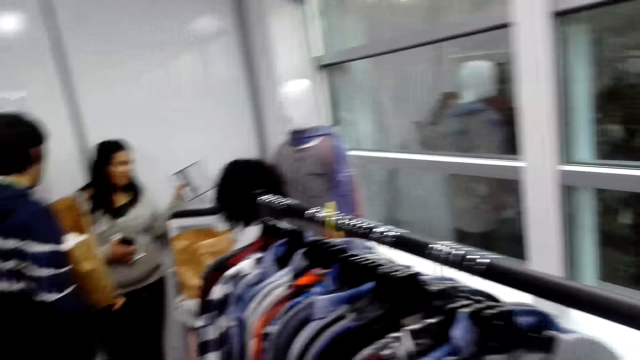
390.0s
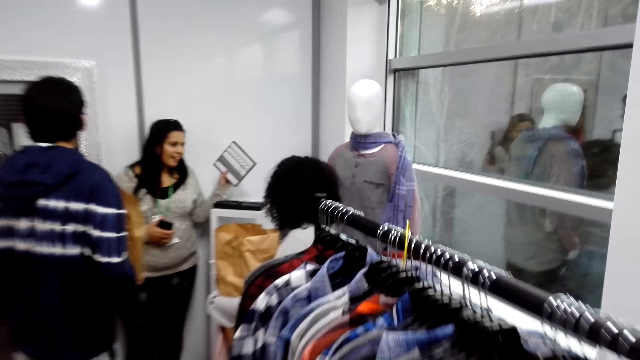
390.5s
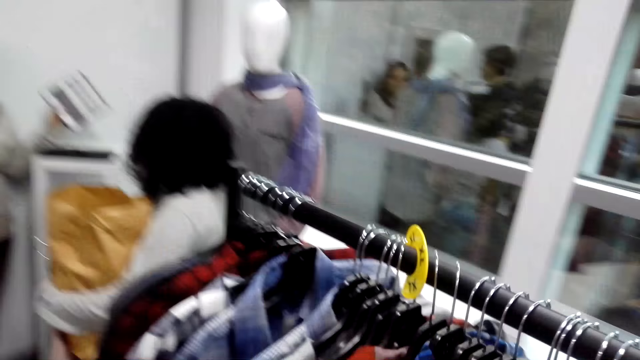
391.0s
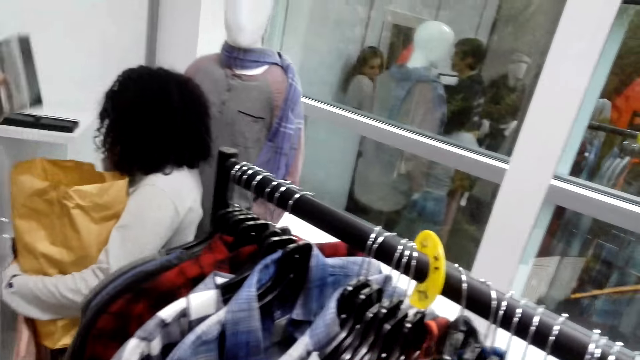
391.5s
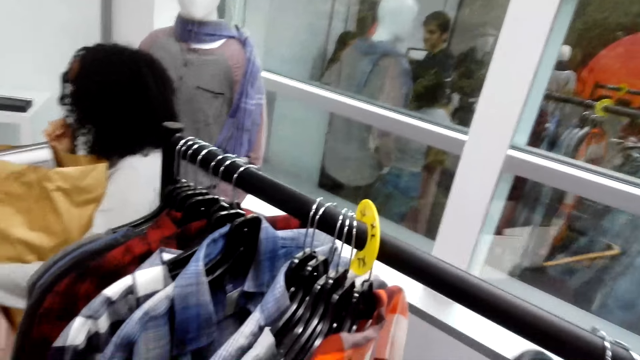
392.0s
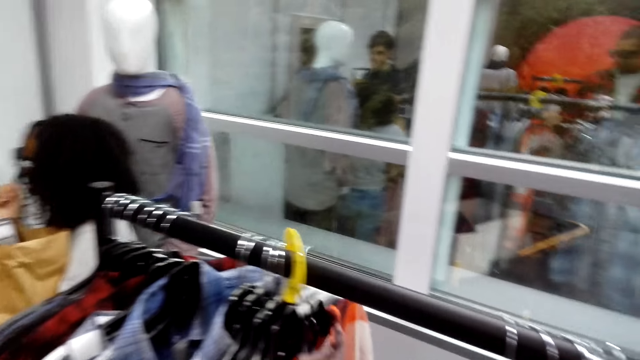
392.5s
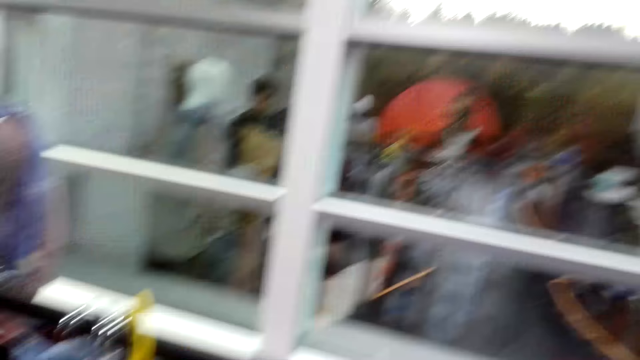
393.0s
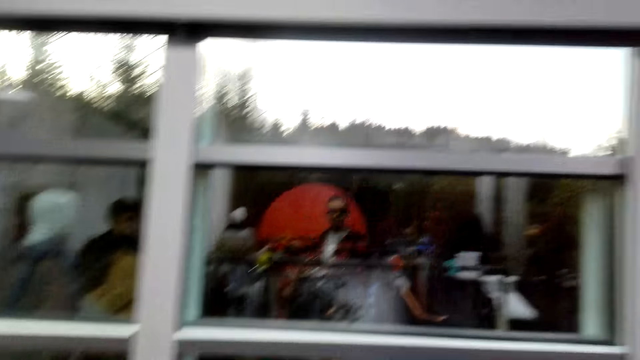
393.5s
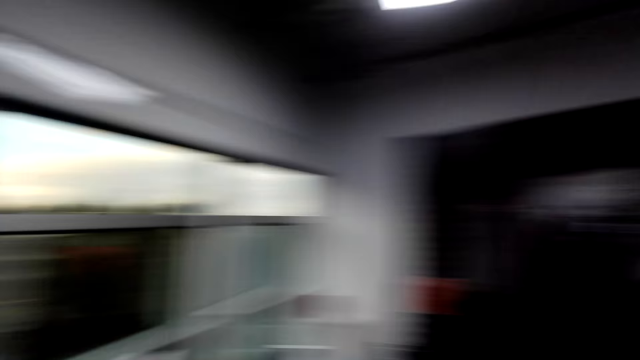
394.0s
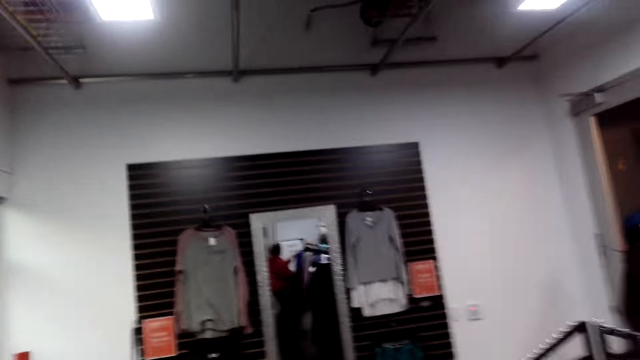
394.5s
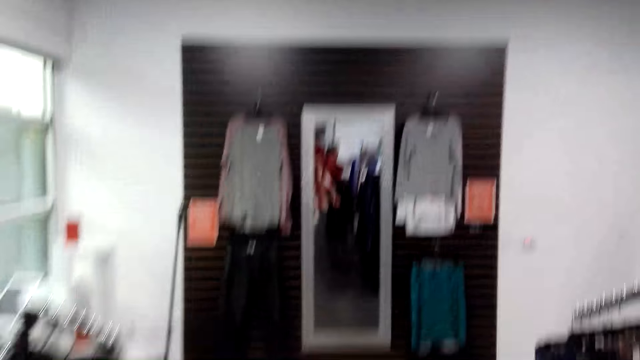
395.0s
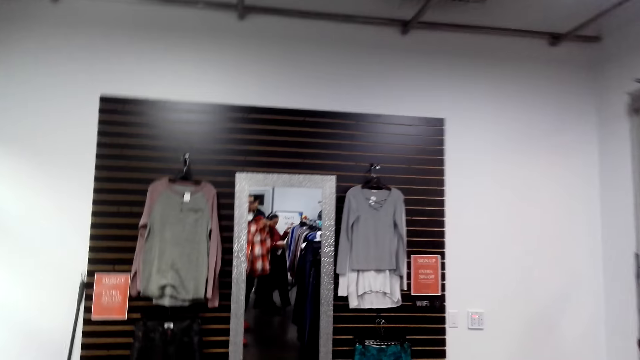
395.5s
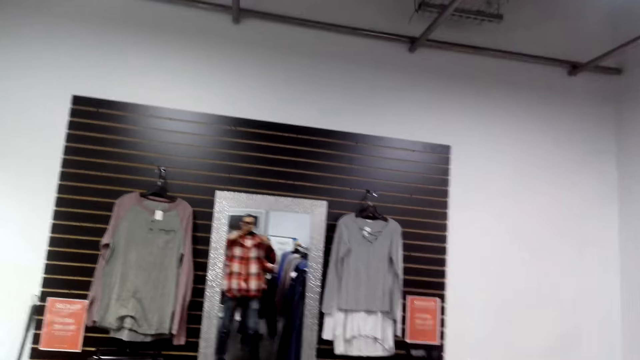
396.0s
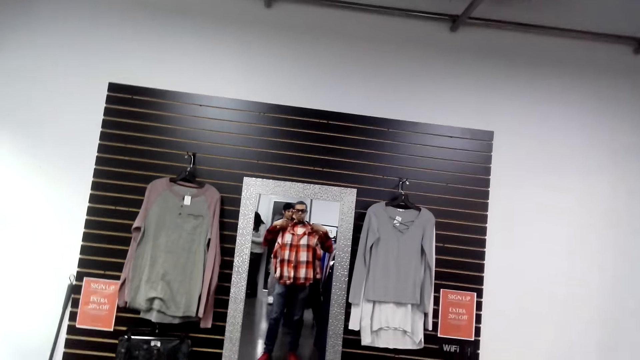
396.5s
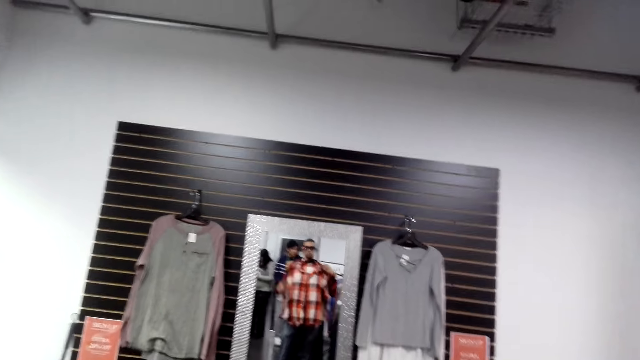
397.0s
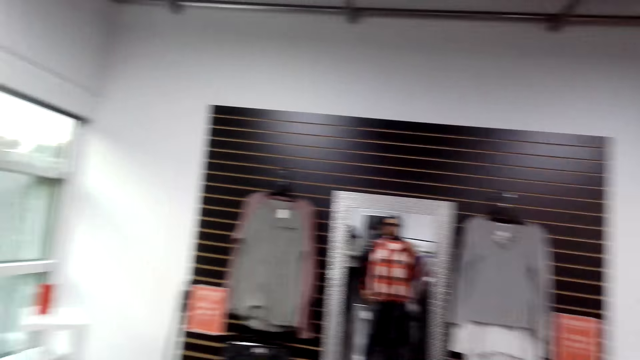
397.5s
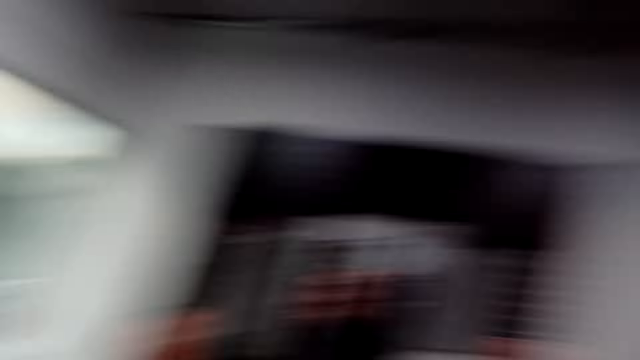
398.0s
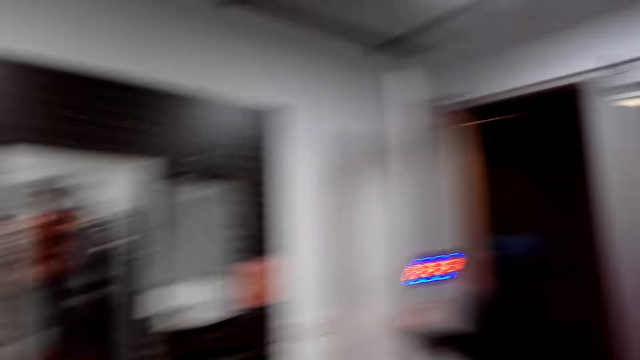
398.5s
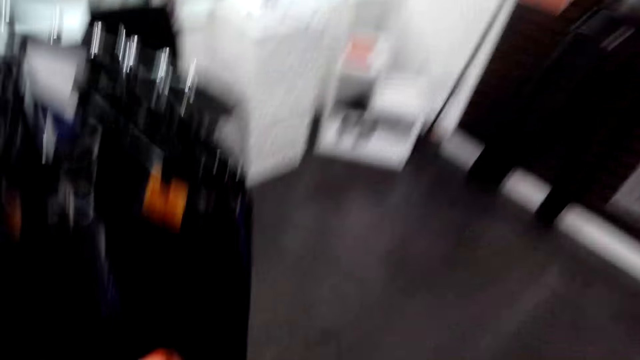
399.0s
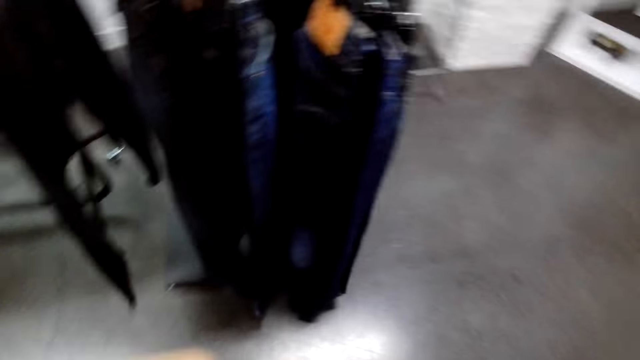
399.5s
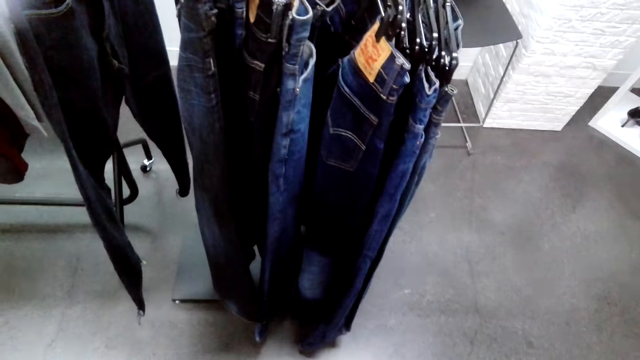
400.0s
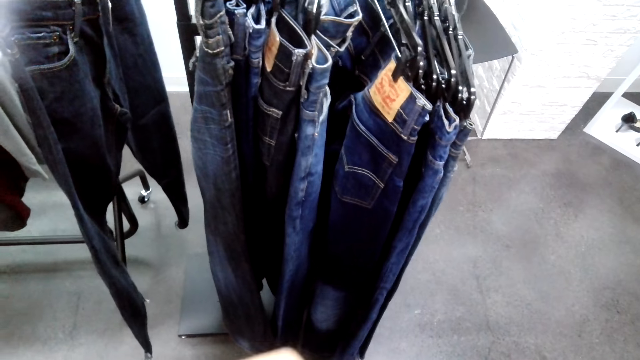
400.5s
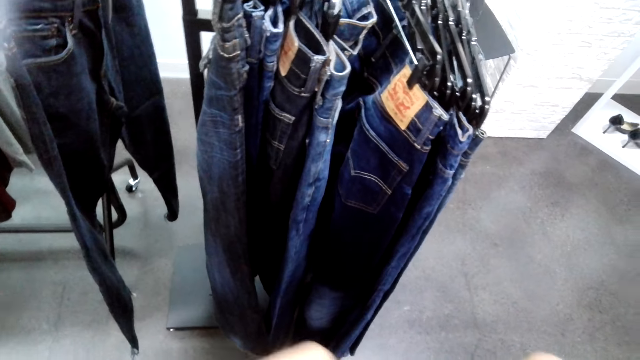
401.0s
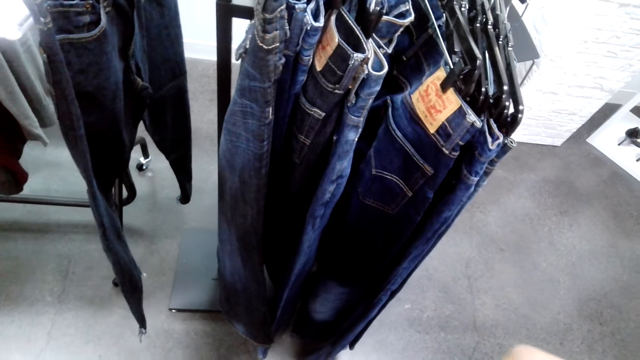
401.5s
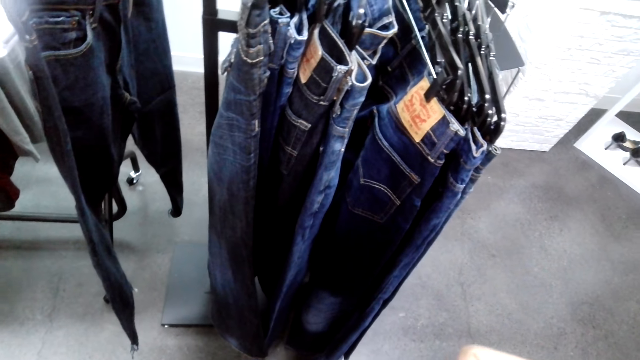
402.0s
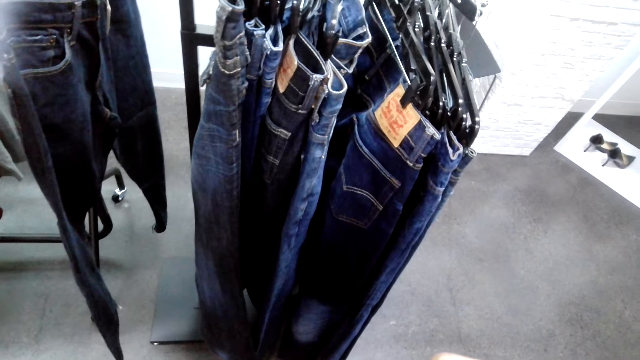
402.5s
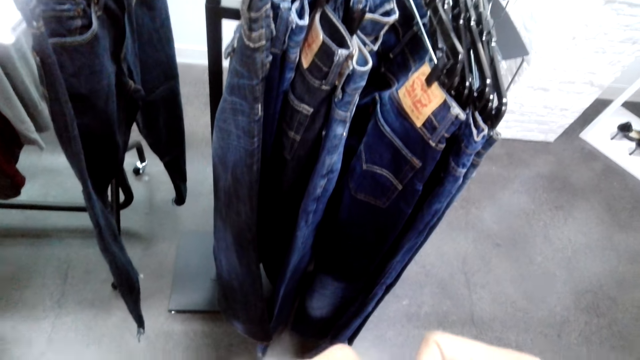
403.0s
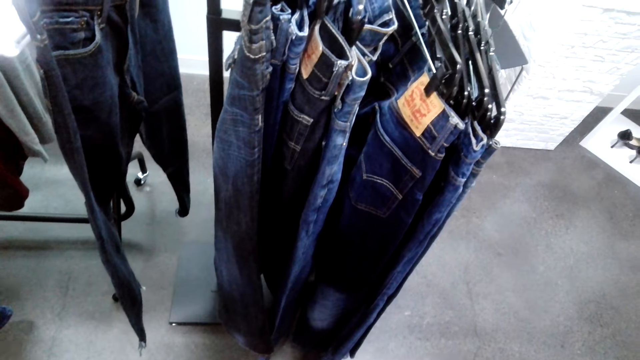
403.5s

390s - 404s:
The camera wearer looks at the shirts on the hanger. They choose cloth from the stand. They stare around the shop. They stare at the mirror. They stare at the trousers on the stand.

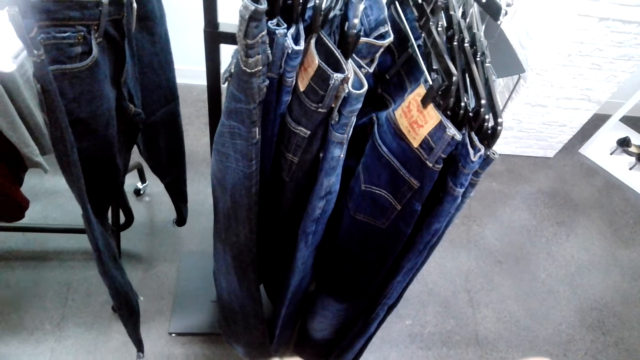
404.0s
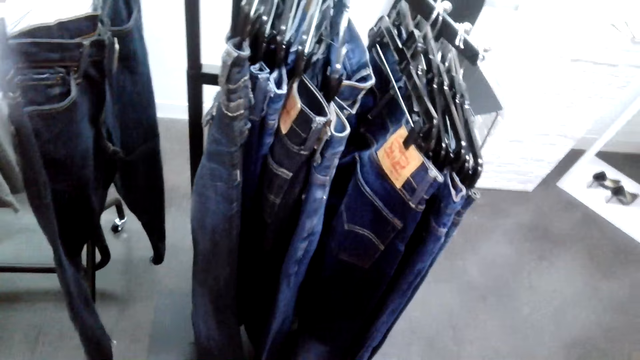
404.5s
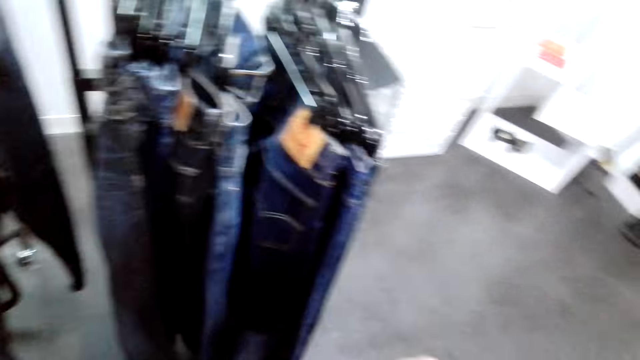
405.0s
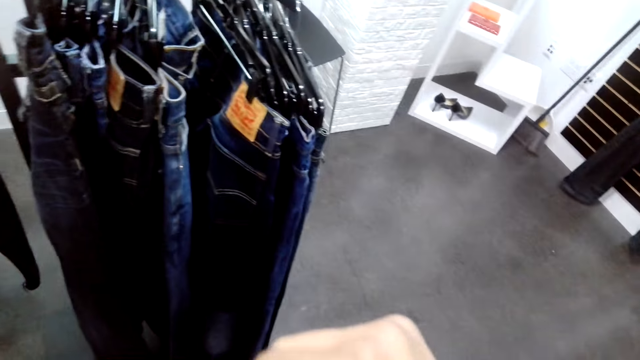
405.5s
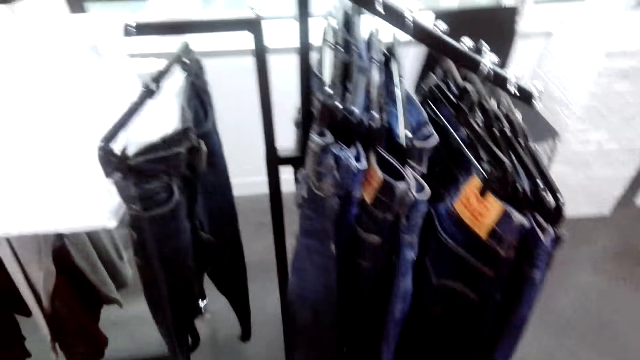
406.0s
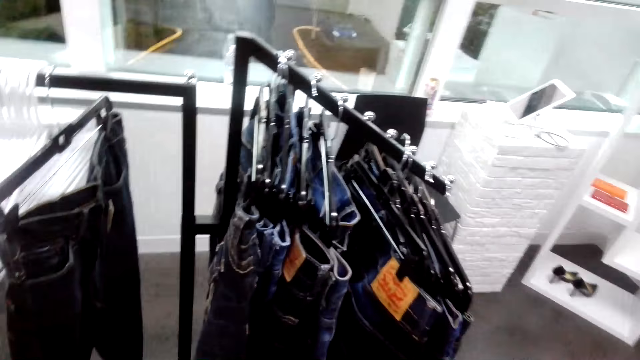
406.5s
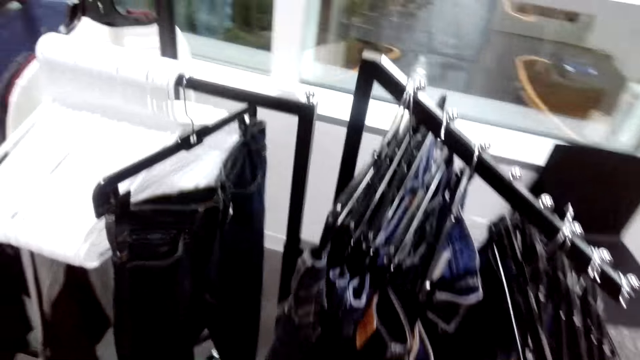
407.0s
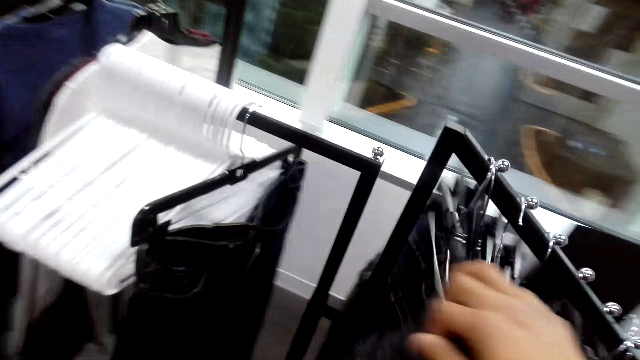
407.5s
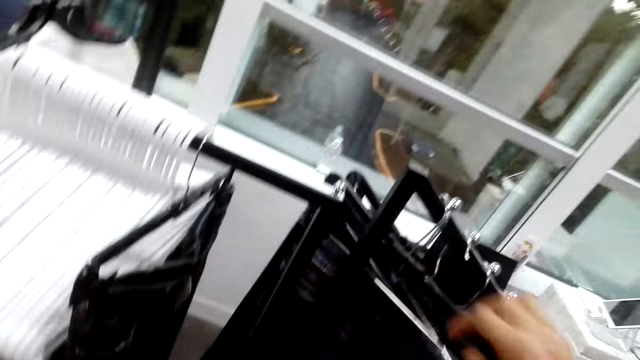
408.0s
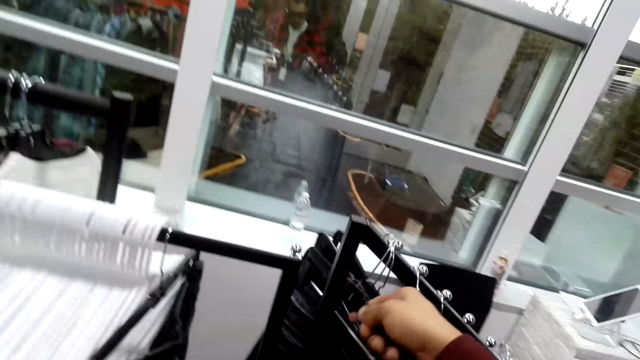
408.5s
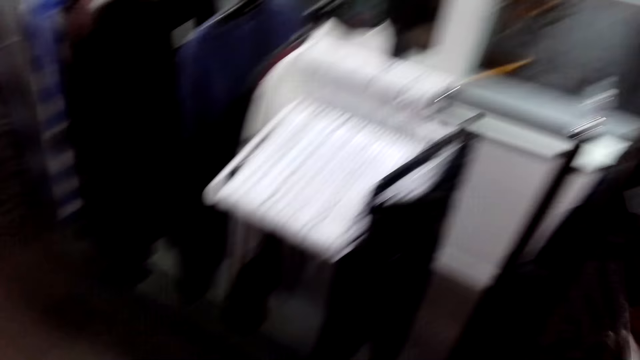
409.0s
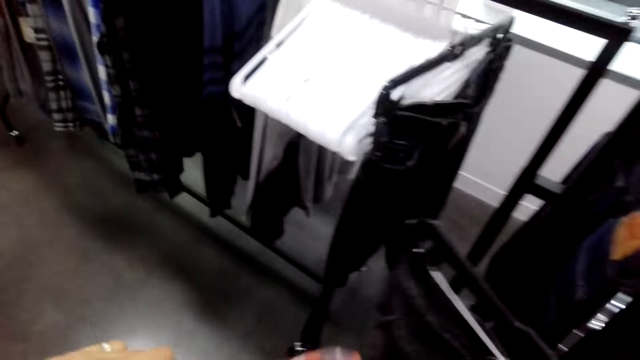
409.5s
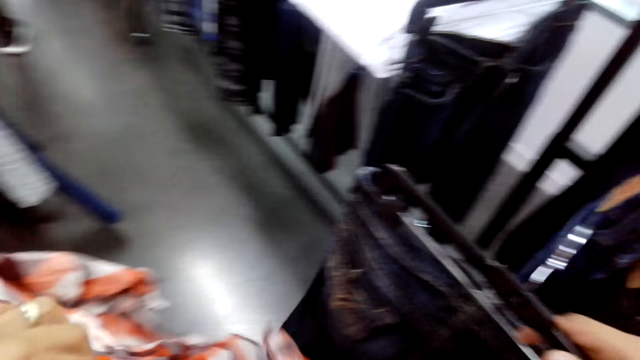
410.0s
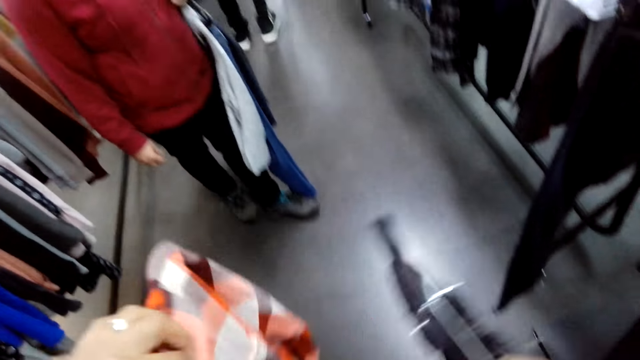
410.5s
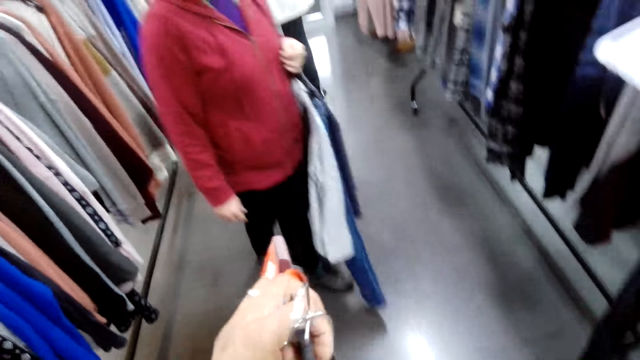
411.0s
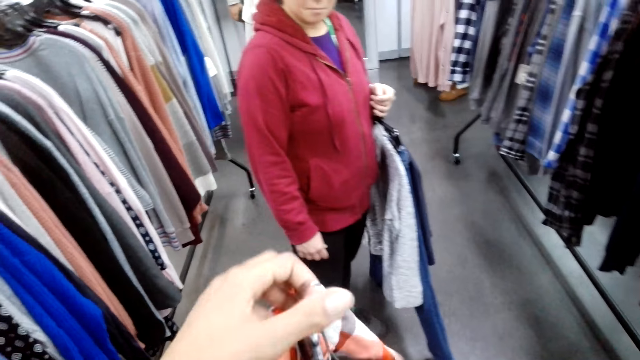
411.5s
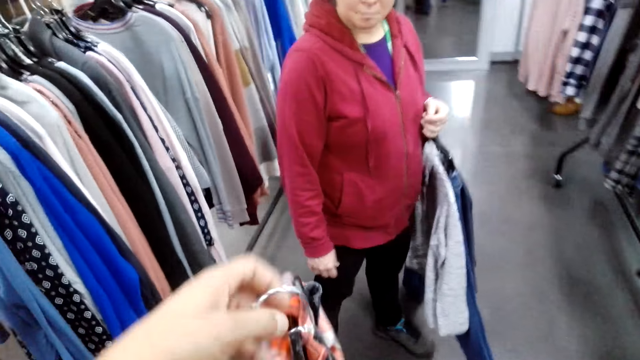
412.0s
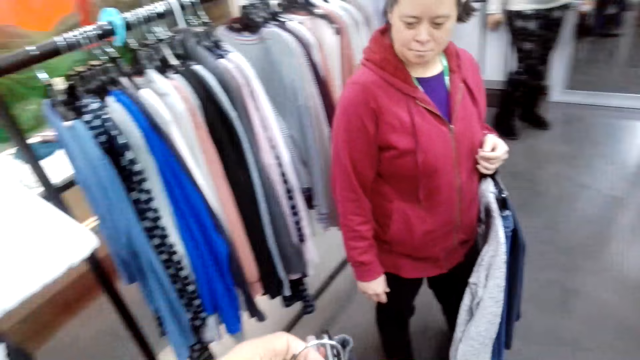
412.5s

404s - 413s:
The camera wearer looks at the trousers. They hold the trousers and the shirt on the hand.
